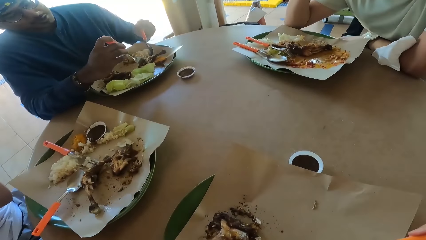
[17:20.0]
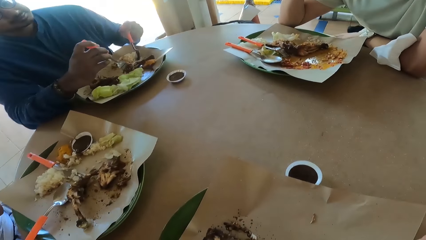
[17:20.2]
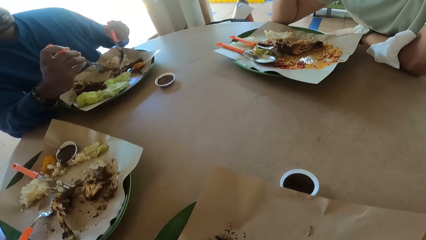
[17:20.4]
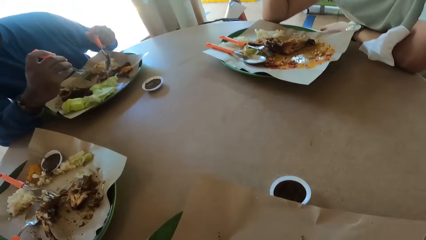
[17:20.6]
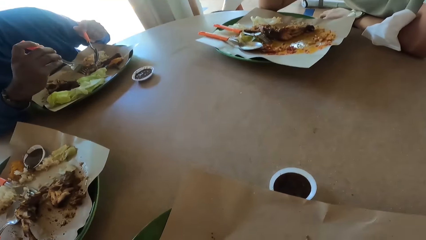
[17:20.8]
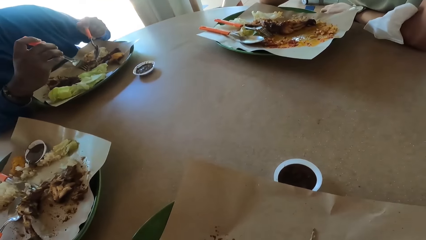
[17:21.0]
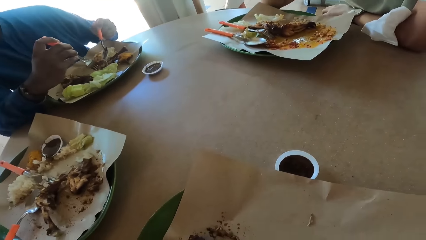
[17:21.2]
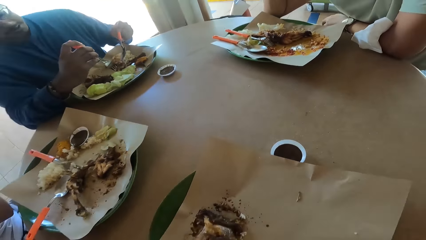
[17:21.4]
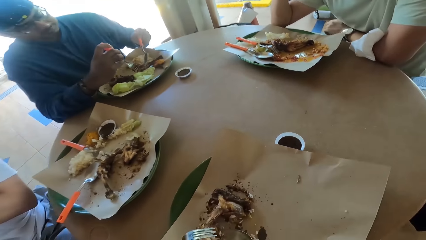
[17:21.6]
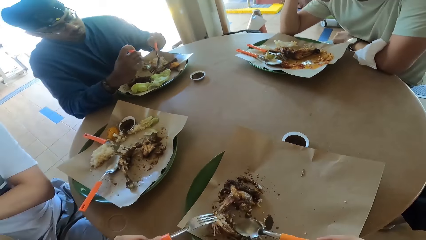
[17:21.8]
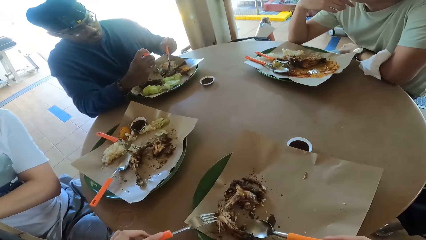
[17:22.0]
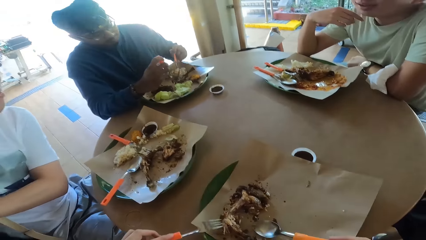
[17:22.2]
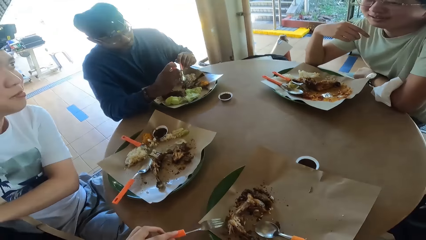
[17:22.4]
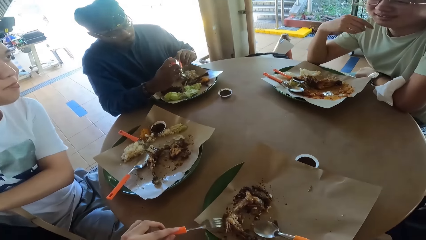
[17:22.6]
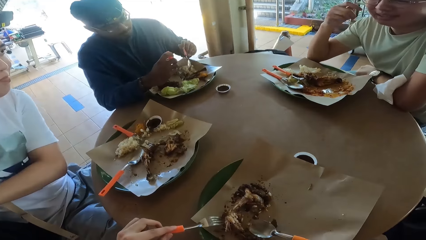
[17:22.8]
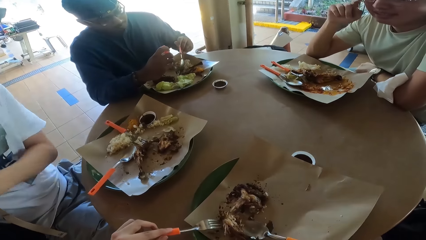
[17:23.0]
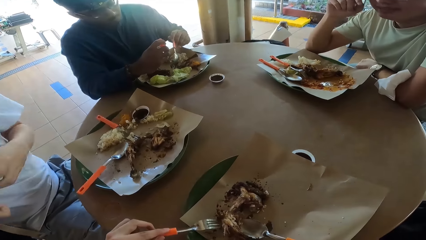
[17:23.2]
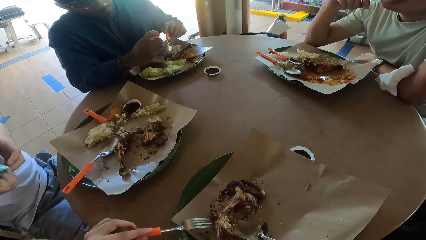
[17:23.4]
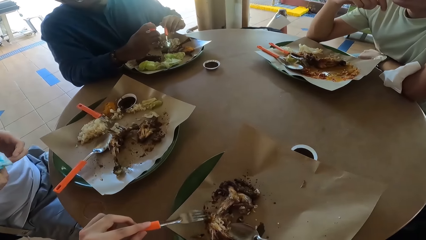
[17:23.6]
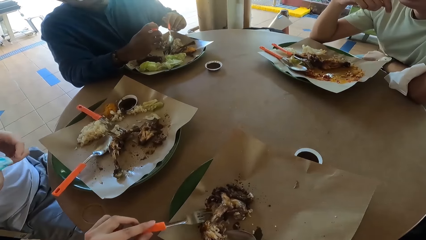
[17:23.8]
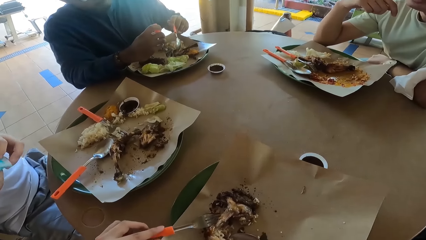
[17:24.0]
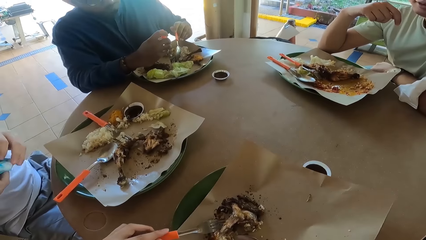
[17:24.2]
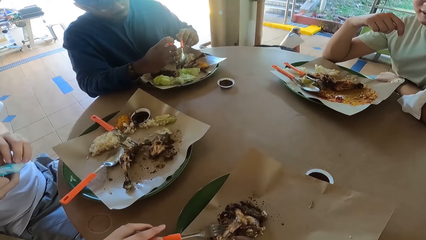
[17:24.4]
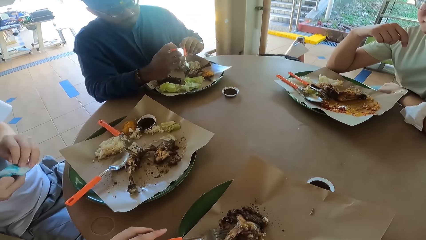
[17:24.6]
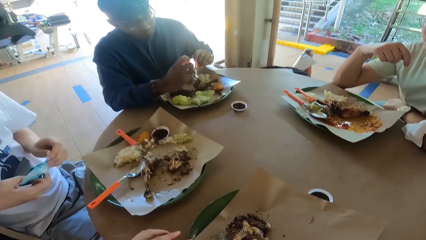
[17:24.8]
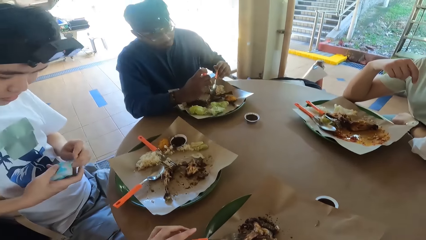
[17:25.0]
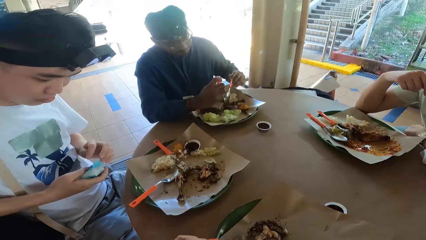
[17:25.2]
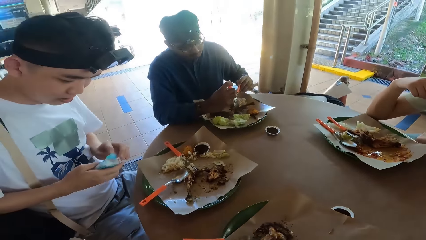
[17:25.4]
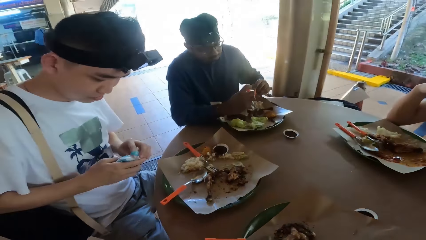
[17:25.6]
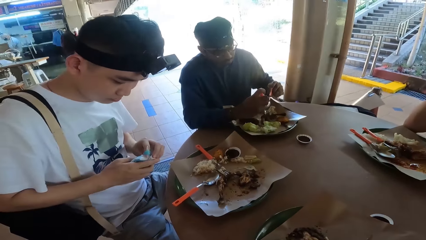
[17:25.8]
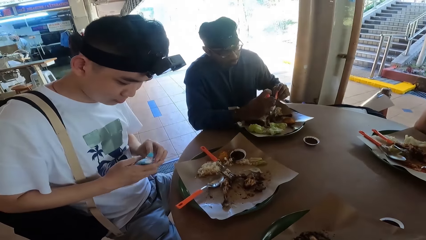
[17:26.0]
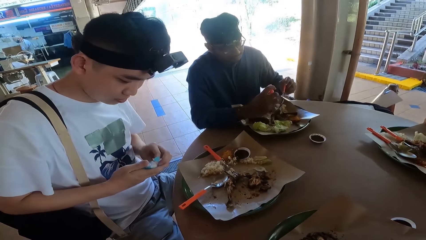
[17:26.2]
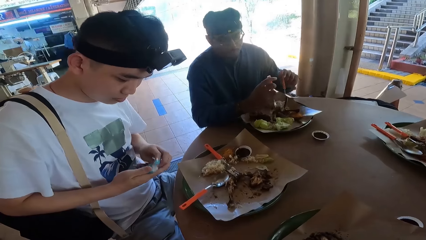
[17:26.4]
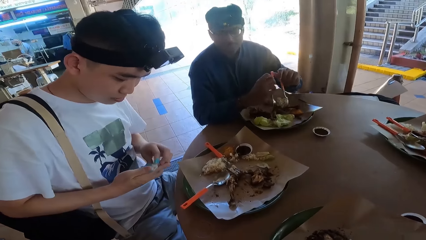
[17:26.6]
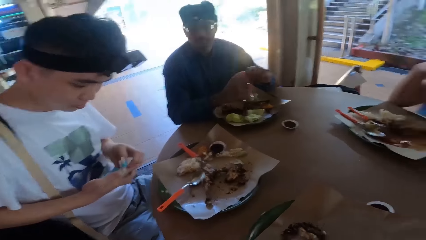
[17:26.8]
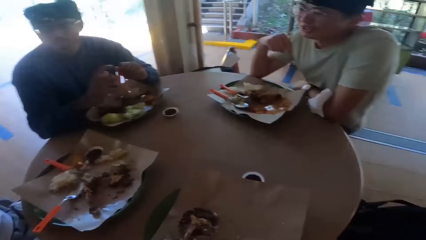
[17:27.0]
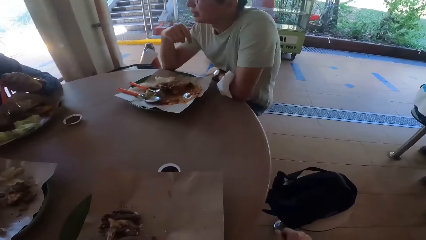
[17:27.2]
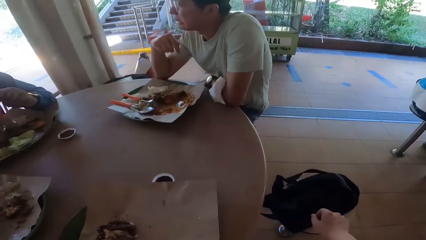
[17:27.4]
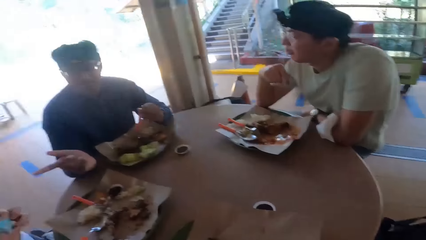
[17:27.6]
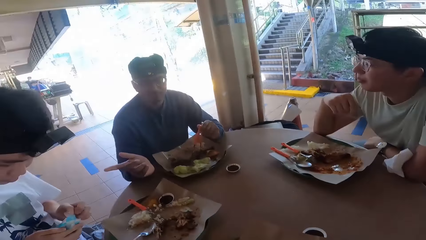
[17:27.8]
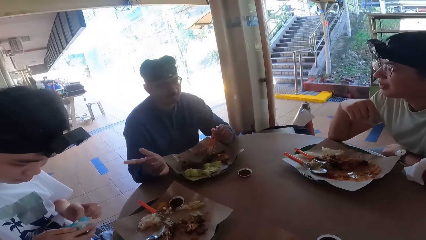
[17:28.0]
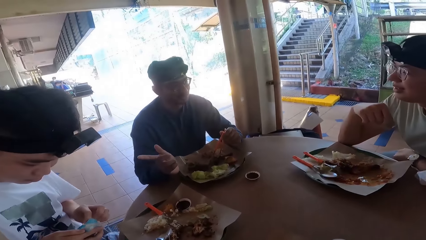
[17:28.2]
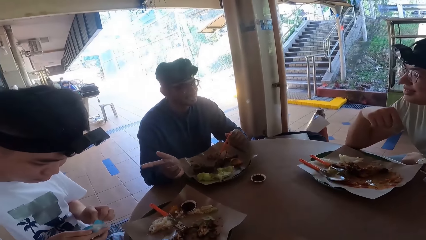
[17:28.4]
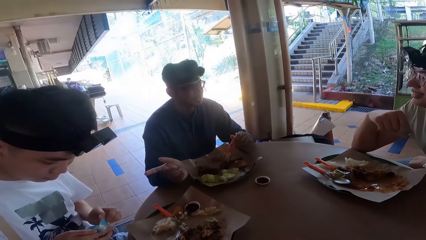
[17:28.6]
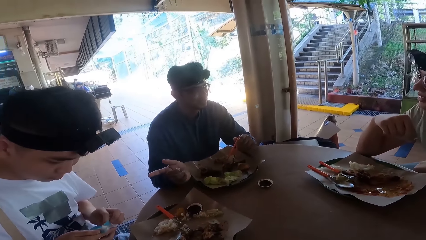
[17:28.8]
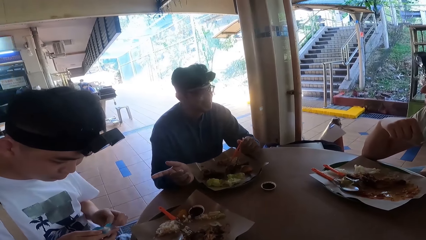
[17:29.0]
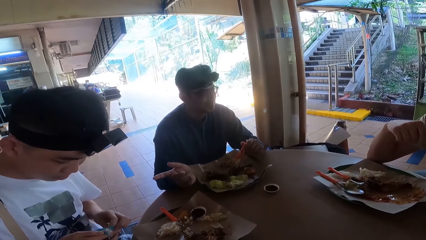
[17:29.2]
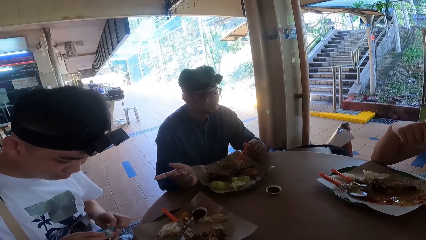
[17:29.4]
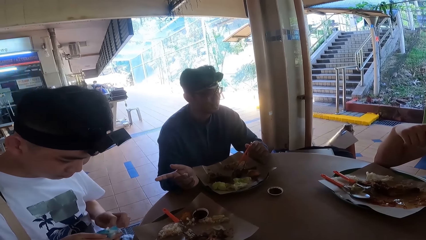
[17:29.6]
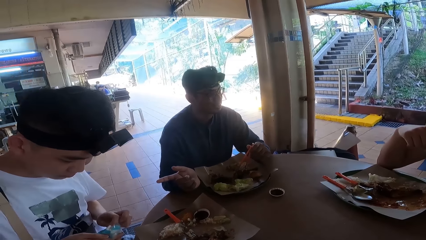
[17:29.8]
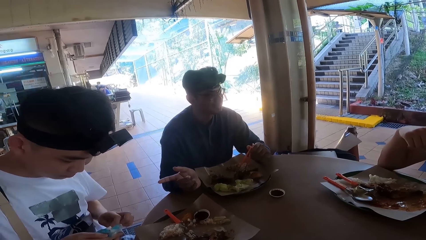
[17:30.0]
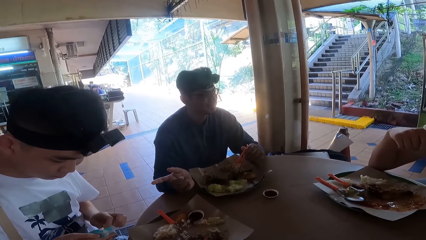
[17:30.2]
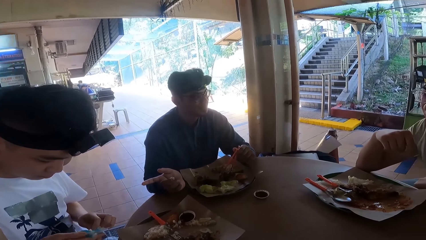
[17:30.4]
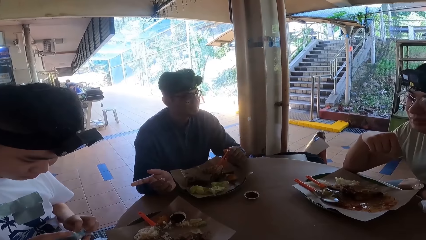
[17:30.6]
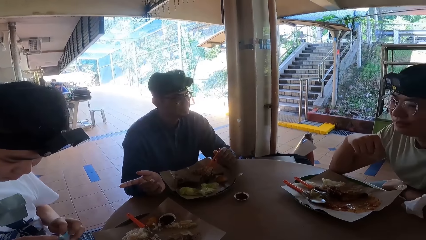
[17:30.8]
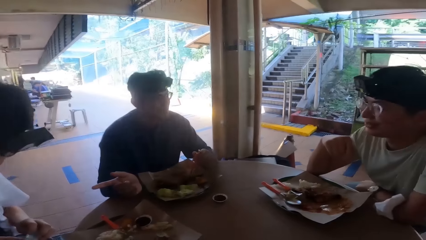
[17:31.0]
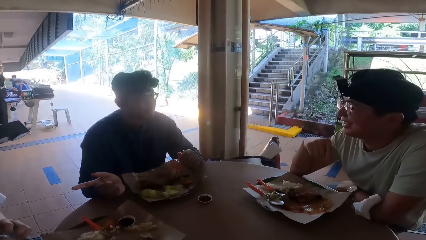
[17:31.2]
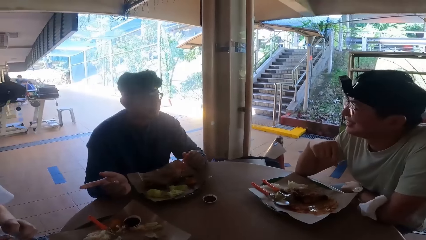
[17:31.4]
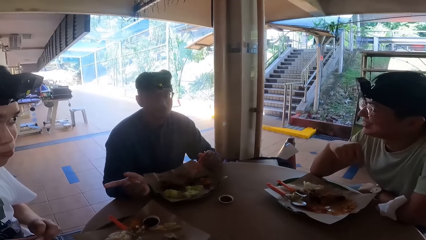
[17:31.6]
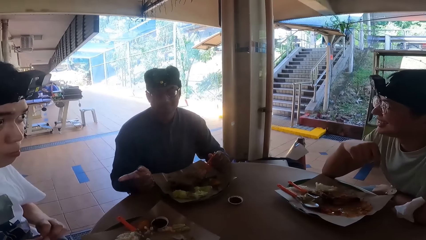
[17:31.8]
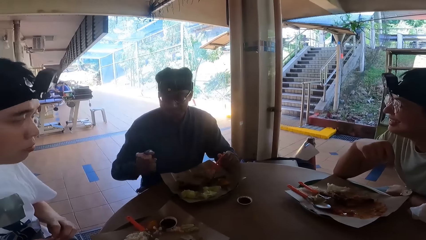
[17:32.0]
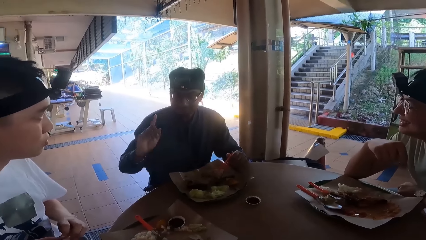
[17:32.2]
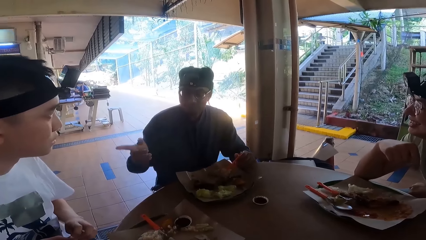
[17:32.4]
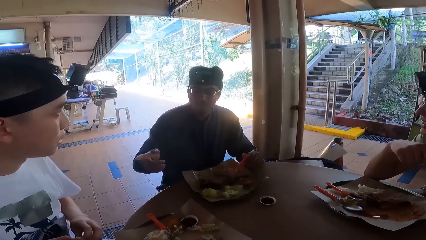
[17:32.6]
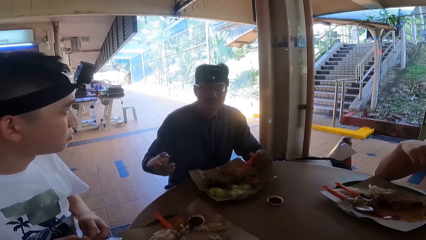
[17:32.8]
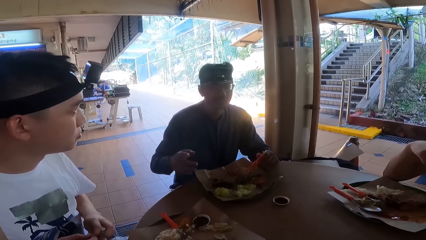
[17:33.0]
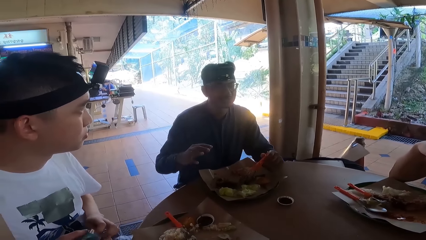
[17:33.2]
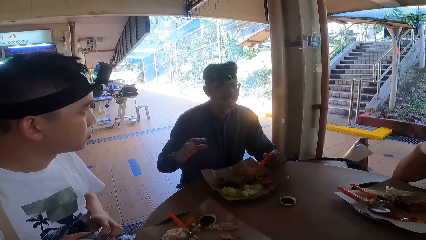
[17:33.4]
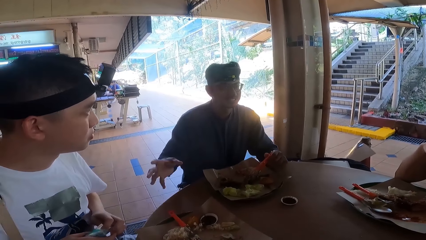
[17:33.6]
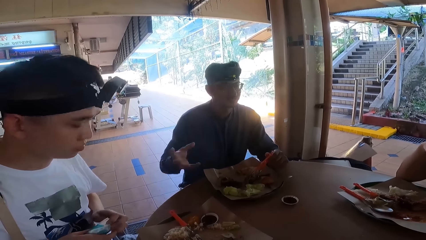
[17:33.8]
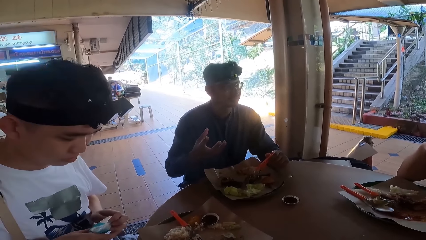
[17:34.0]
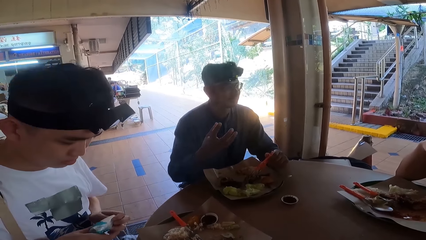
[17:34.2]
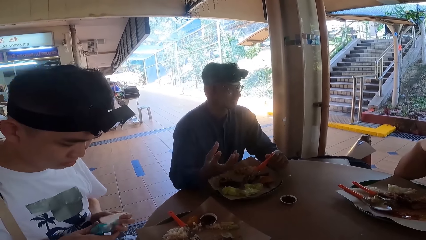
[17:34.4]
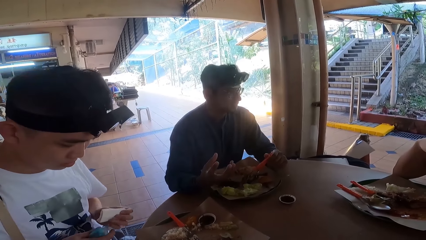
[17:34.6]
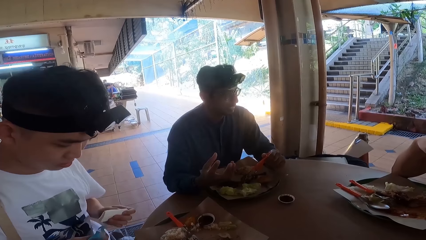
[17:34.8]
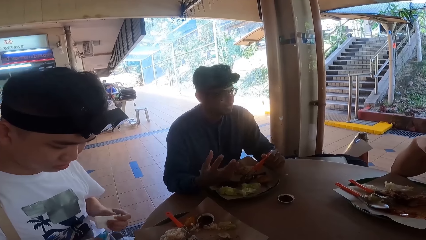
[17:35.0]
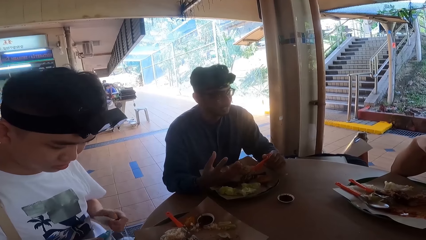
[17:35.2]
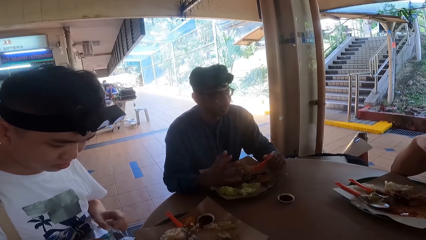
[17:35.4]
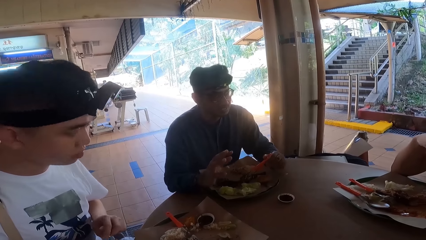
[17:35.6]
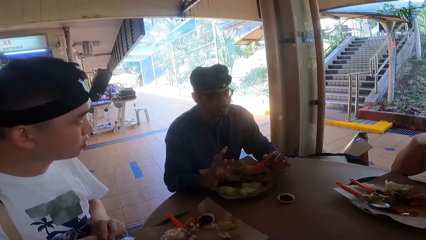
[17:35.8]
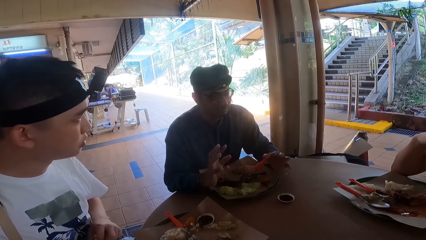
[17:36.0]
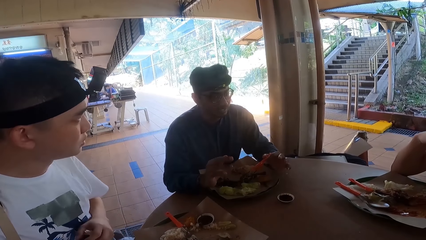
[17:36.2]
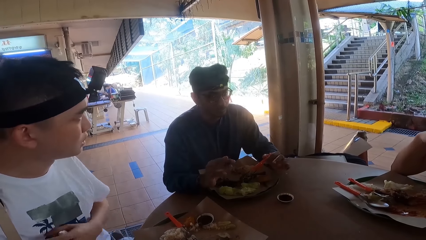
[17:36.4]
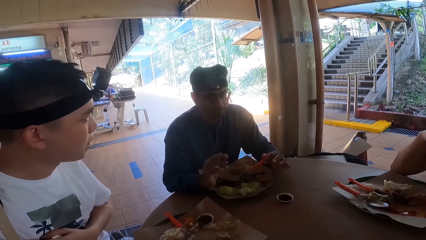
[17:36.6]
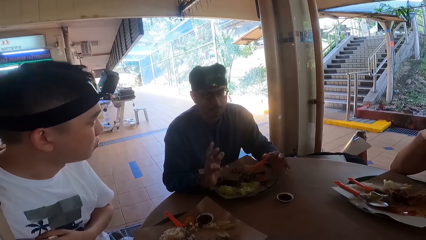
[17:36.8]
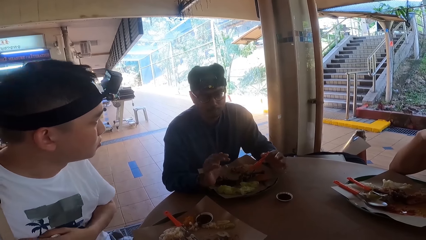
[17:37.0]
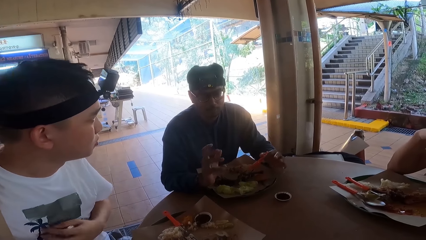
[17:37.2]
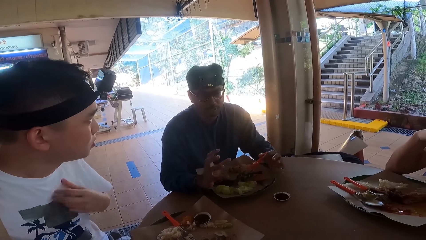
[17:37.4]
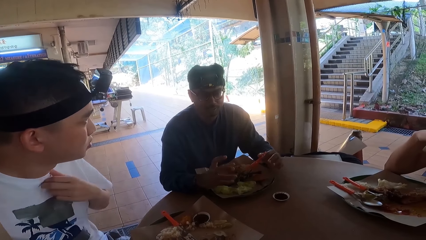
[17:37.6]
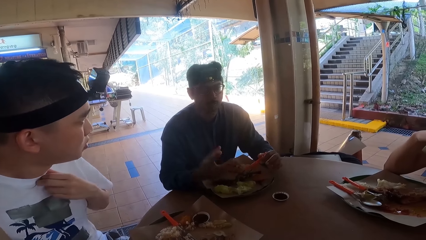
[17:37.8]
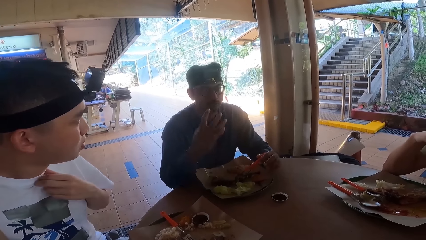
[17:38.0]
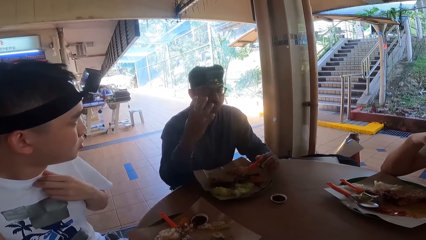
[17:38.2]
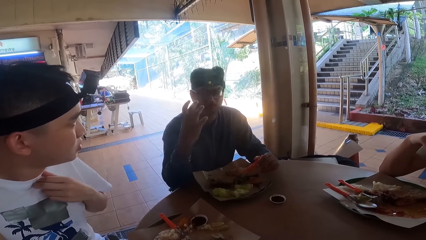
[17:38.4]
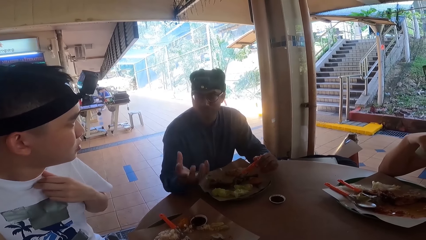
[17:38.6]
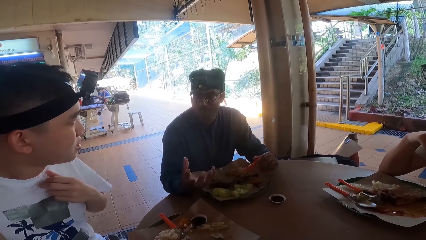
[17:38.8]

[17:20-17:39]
A person talks. Another person talks. The first person nods and talks. A person picks a tissue from the pack.
